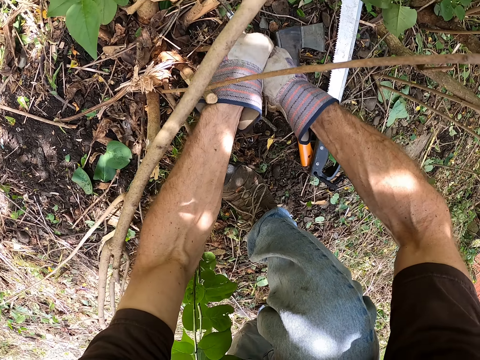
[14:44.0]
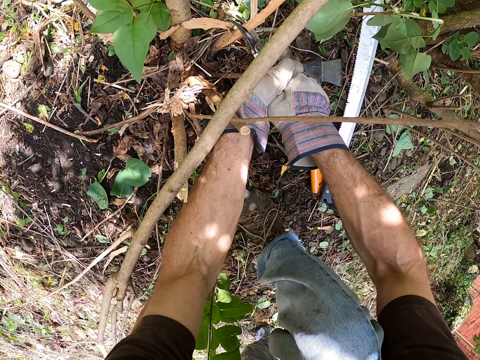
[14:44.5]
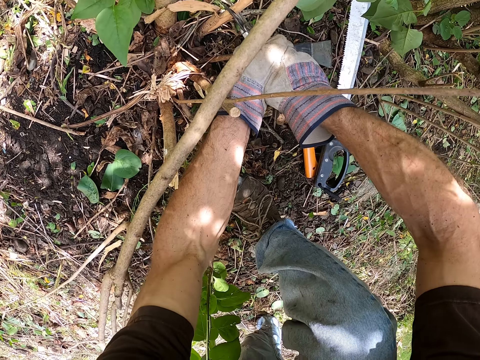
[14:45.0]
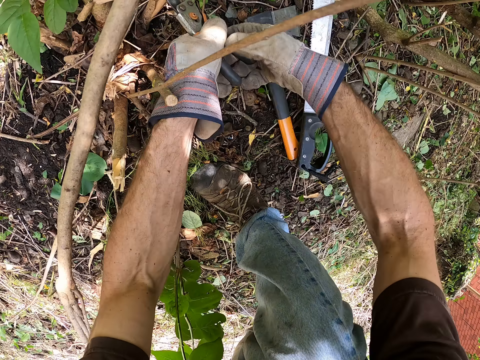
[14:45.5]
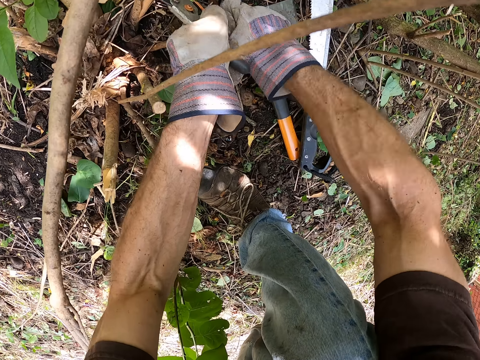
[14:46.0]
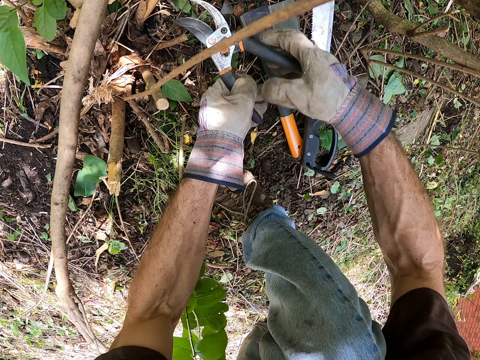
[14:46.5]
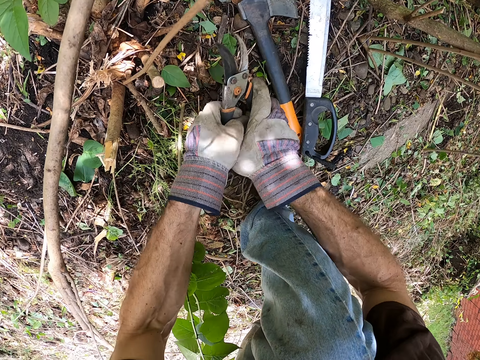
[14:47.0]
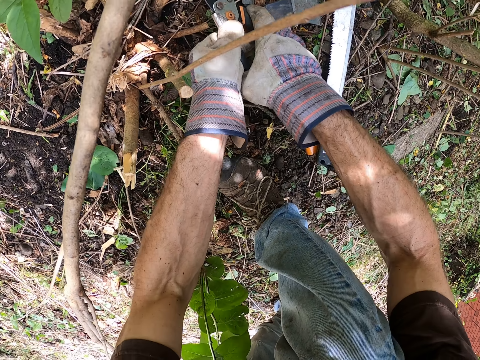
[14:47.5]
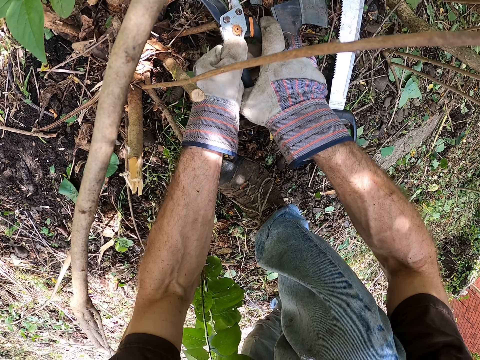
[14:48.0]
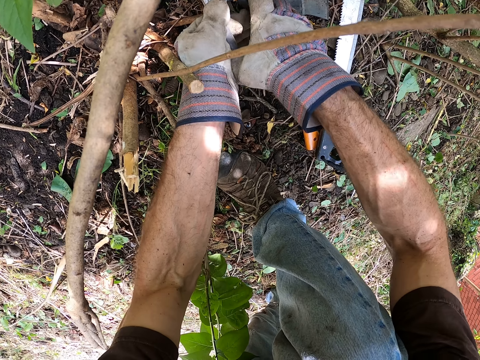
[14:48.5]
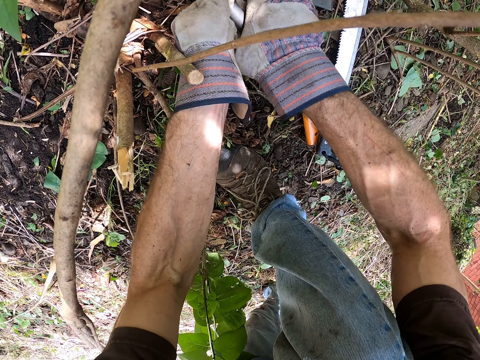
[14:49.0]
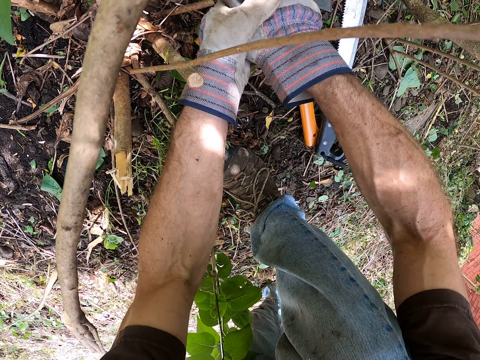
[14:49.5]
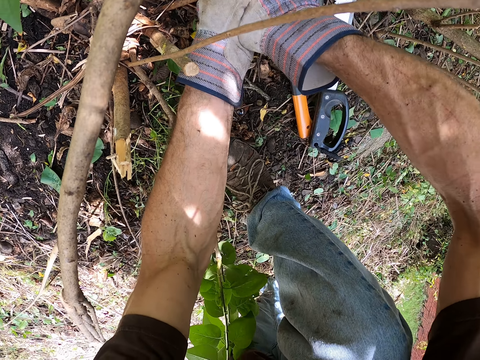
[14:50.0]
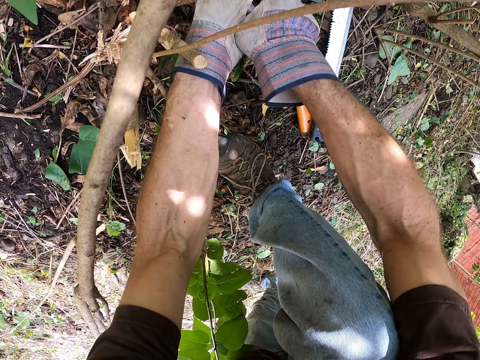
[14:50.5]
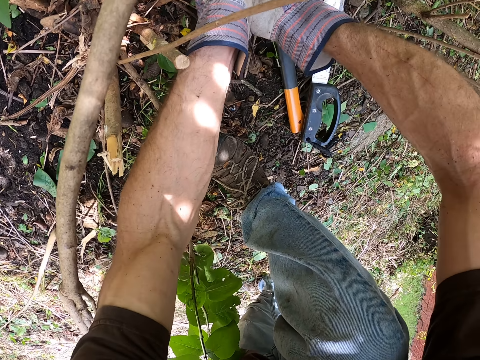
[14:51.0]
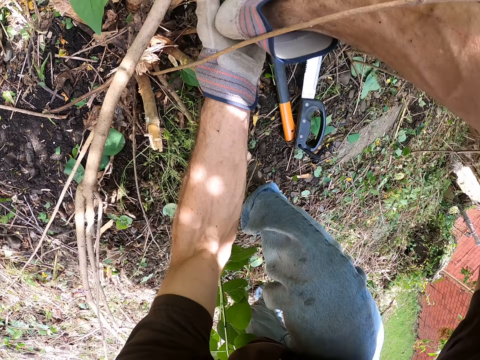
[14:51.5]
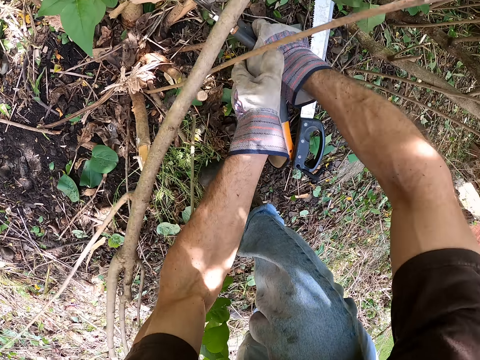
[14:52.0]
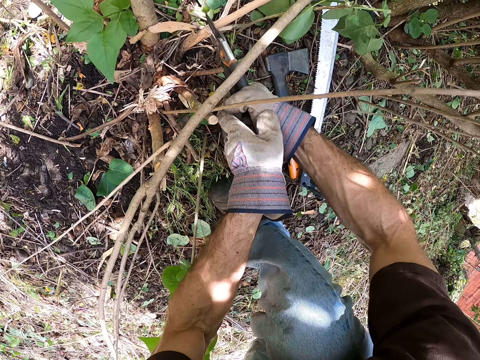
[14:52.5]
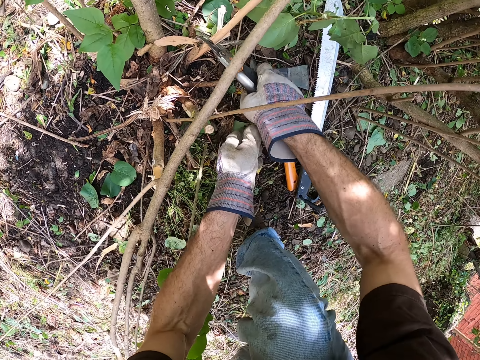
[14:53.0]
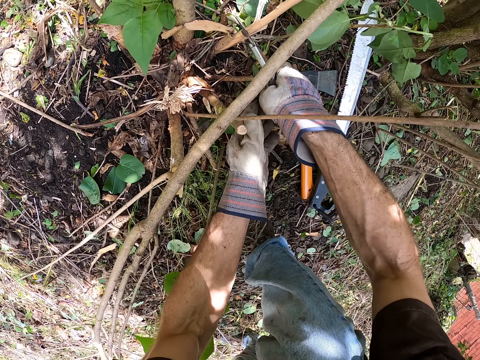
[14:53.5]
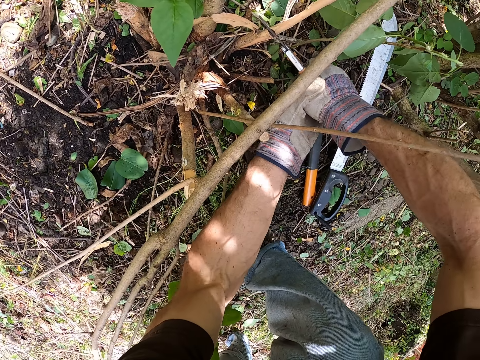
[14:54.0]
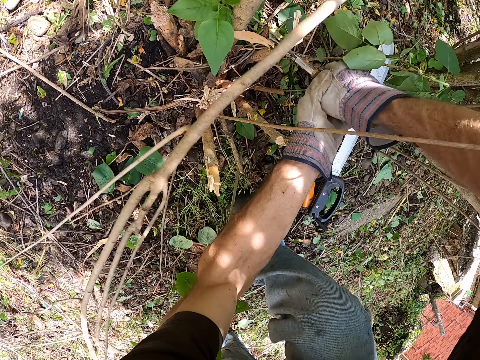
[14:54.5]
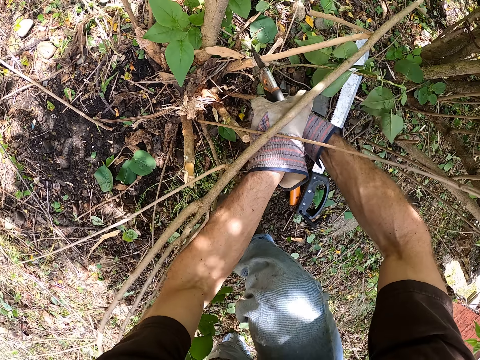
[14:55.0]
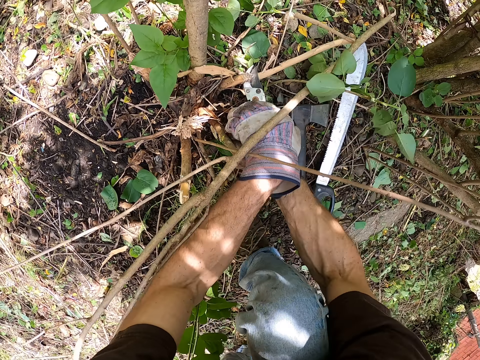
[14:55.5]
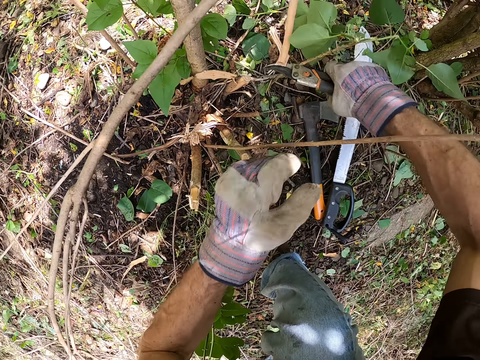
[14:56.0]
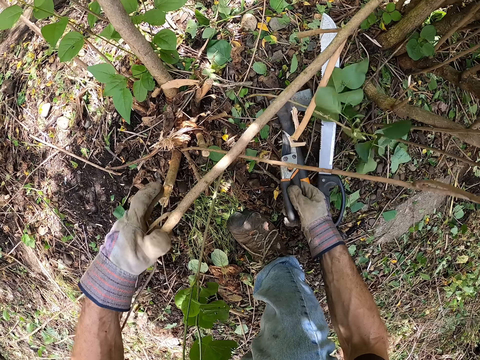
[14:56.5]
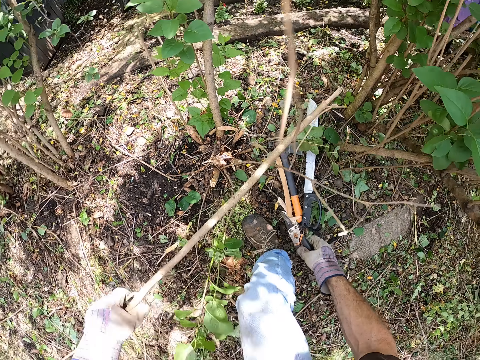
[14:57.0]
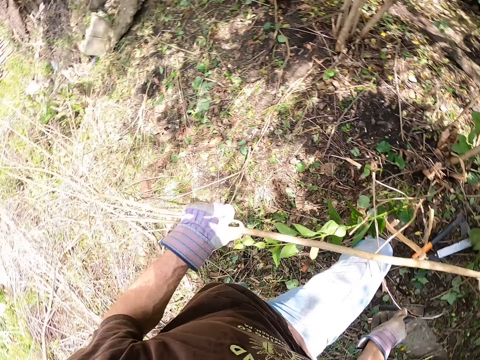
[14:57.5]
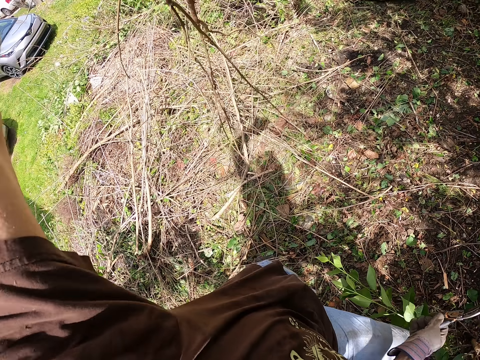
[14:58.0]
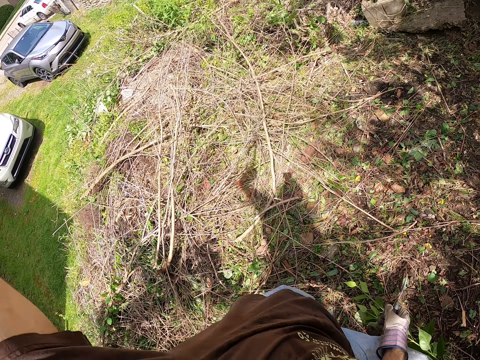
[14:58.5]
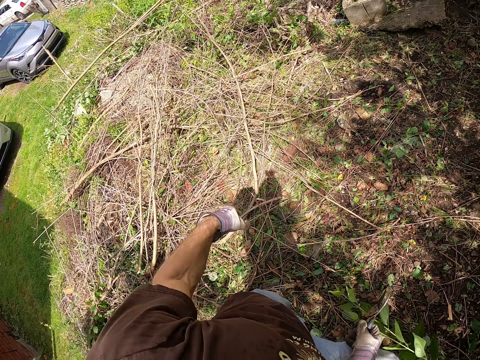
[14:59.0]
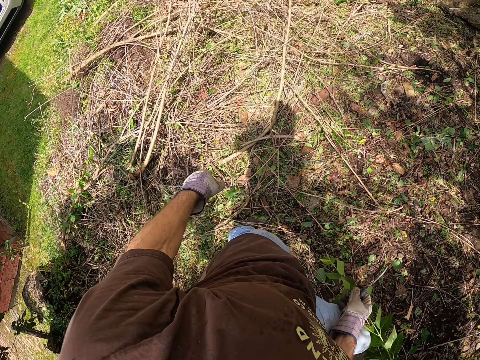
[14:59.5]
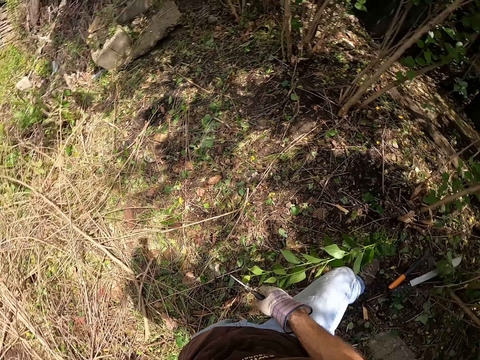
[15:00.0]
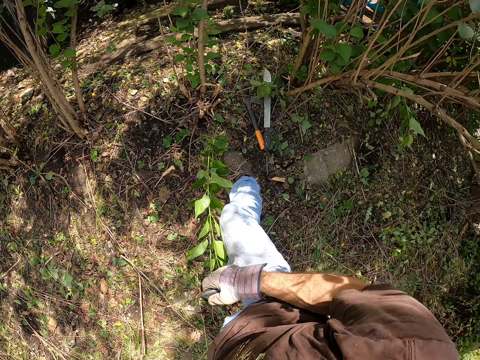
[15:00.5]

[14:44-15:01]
The camera wearer removes the plier from the third branch with his hands. He cuts the third branch with the plier in his hands. He picks up the cut branch with his left hand. He throws the branch to the ground with his left hand.

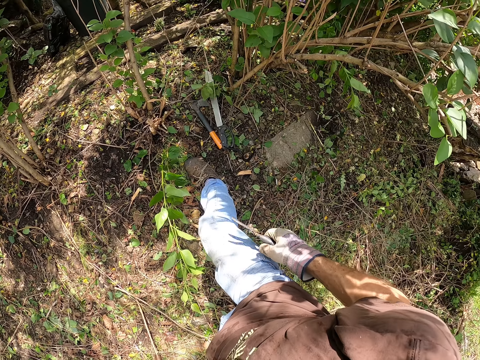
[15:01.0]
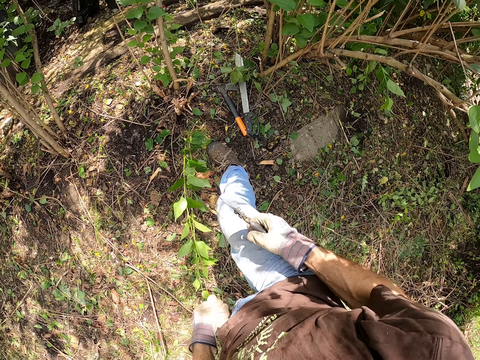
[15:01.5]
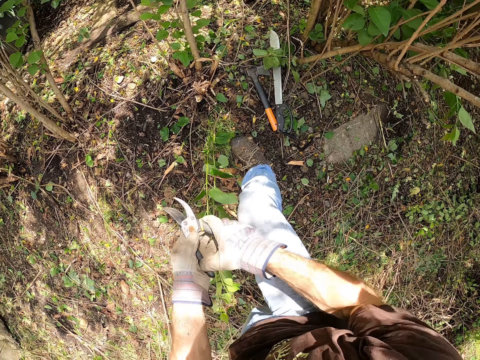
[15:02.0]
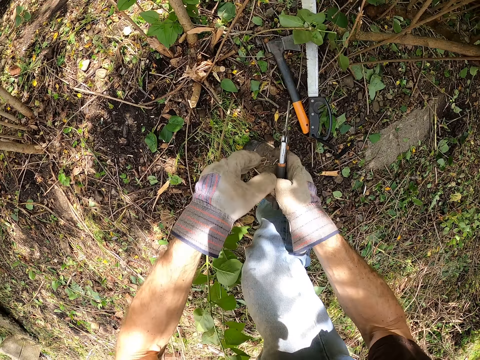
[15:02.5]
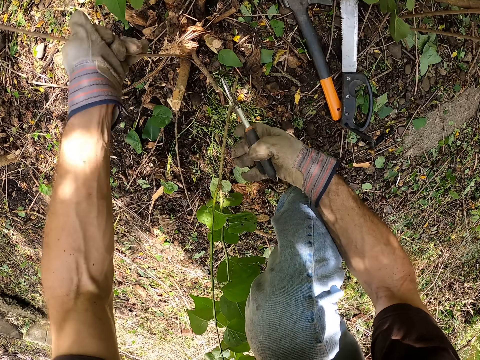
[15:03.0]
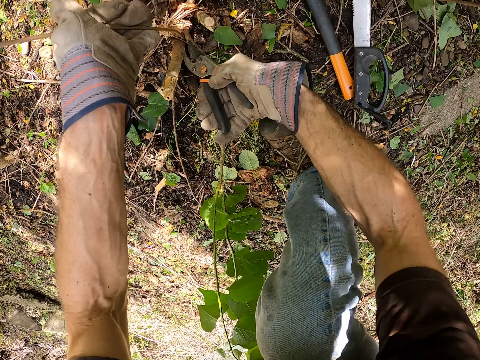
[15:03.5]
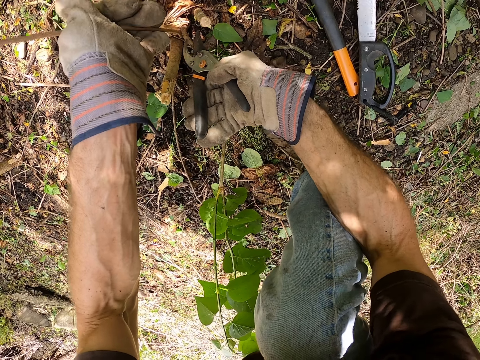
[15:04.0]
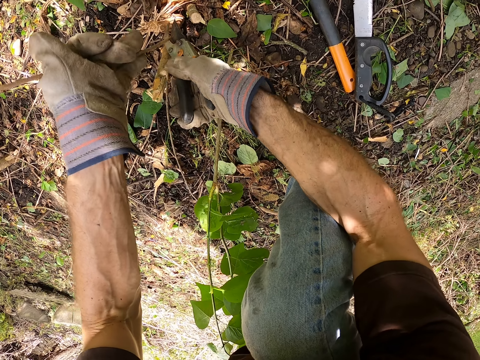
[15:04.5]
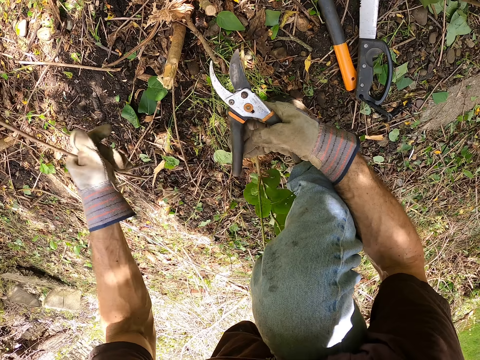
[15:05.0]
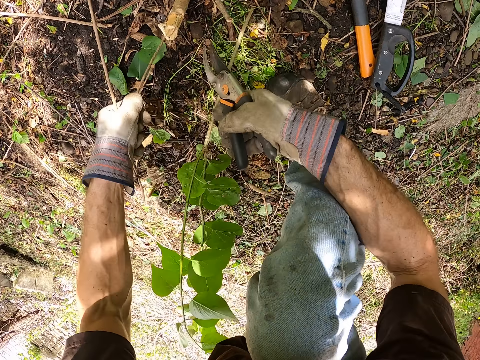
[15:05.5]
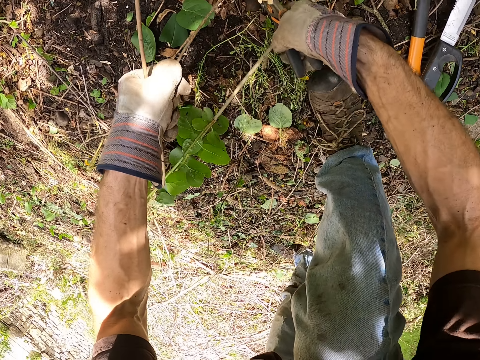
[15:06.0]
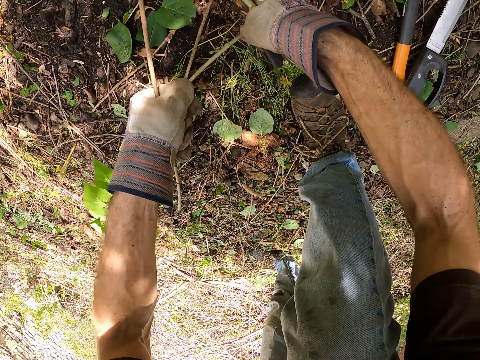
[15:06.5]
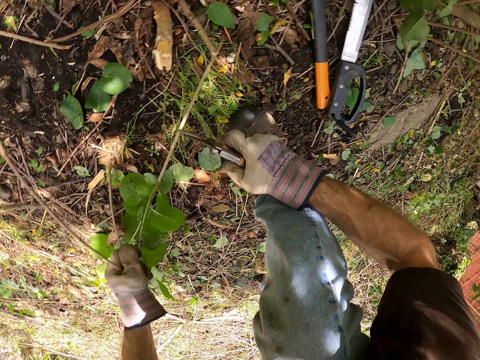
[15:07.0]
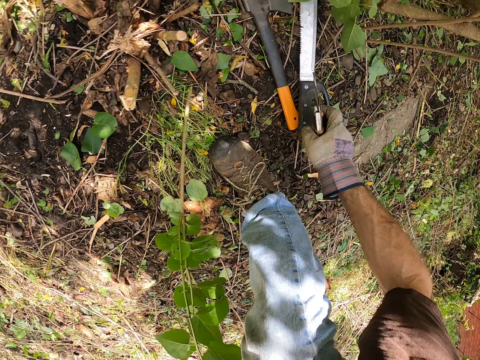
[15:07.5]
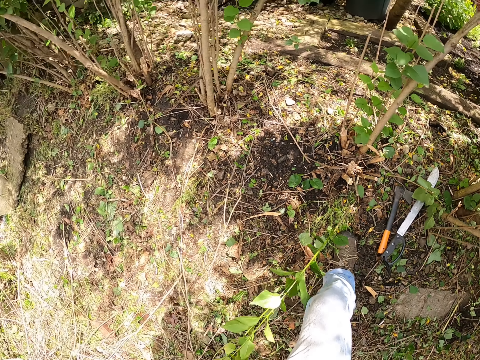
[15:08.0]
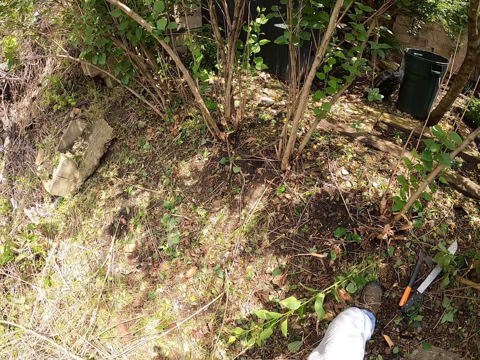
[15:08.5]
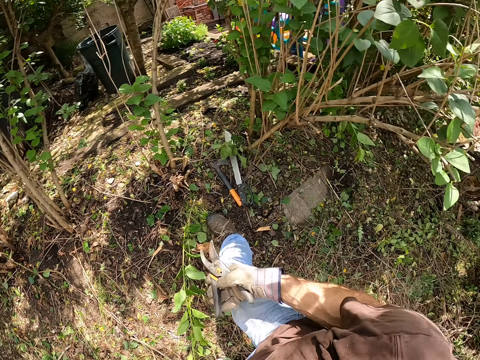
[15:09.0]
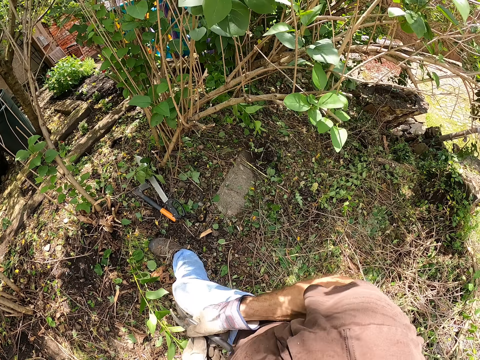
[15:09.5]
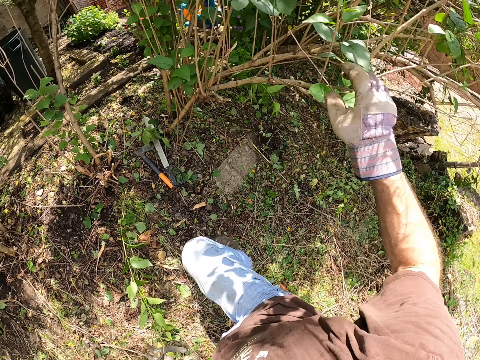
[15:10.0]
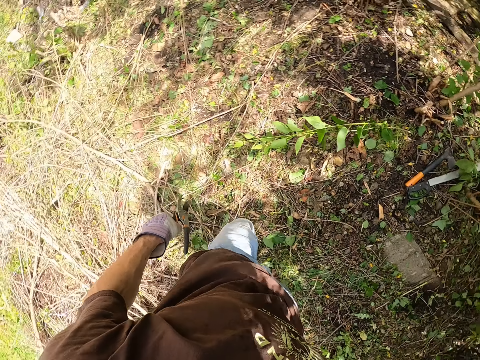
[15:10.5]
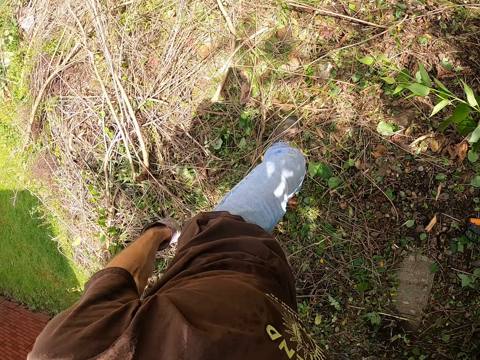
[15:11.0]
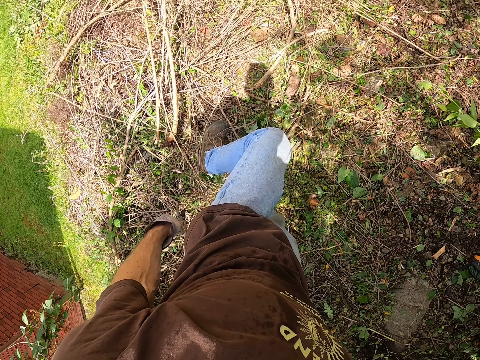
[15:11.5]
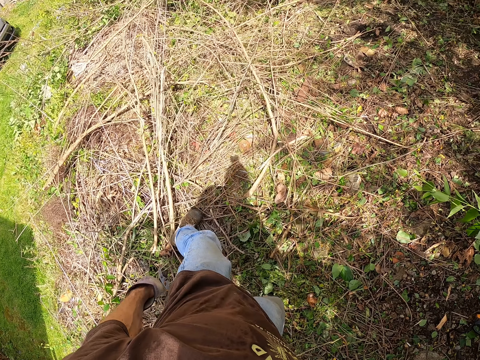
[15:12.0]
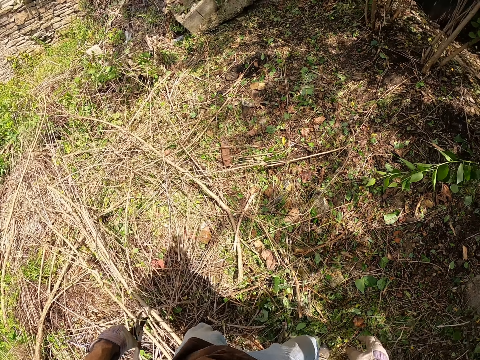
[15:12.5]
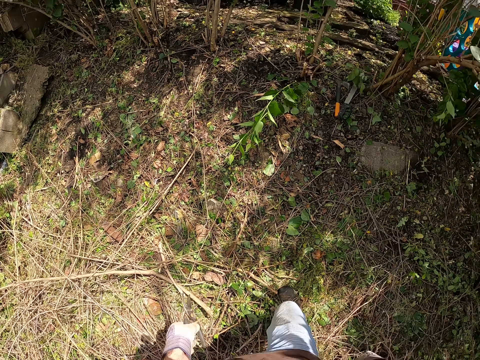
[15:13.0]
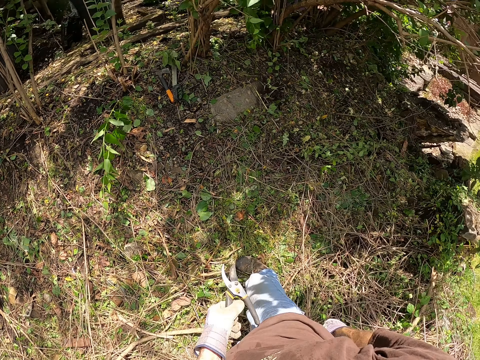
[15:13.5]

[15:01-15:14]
The camera wearer positions the pruner or plier in his hand. He holds the plier with his hands. He holds a second stick with his left hand. He cuts the second stick with the plier in his right hand. He cuts another piece of wood. He drops the woods. He passes the plier to his left hand. He holds the tree branch with his right hand. He walks around.
